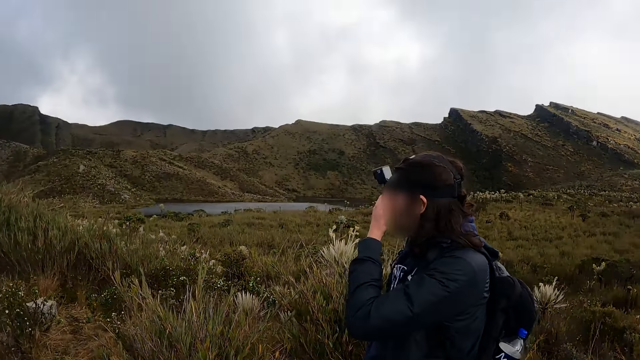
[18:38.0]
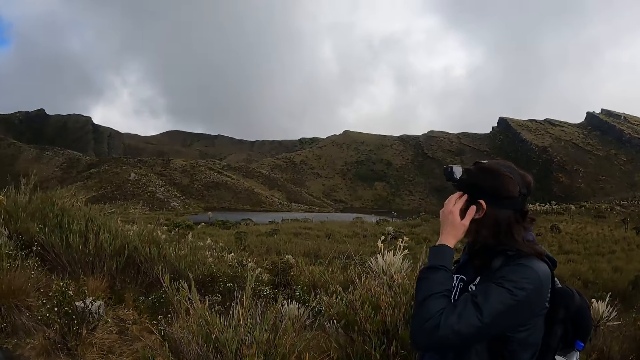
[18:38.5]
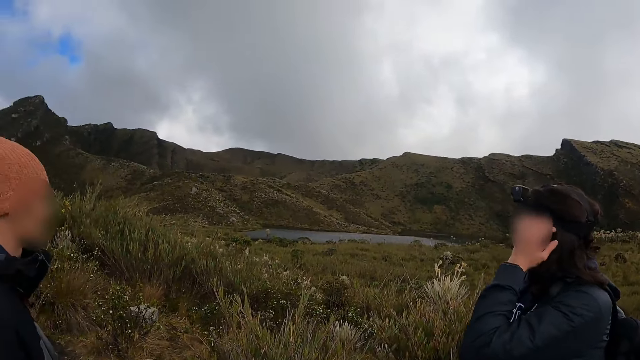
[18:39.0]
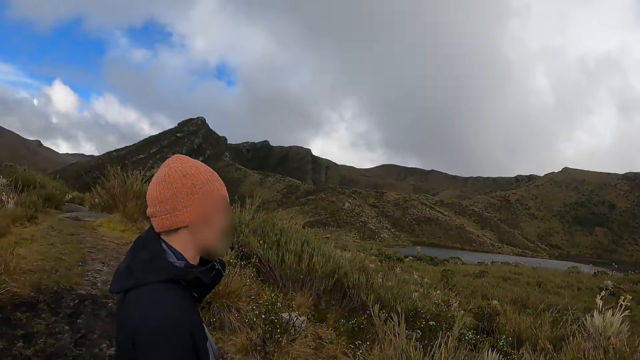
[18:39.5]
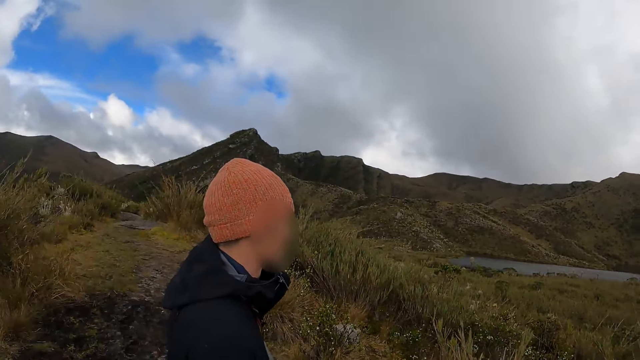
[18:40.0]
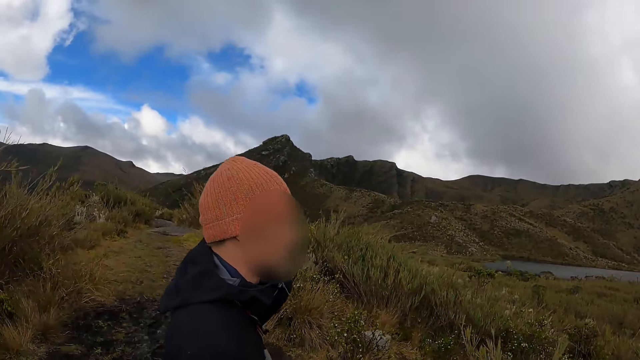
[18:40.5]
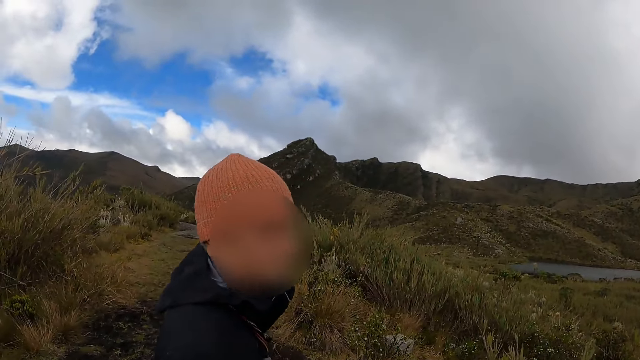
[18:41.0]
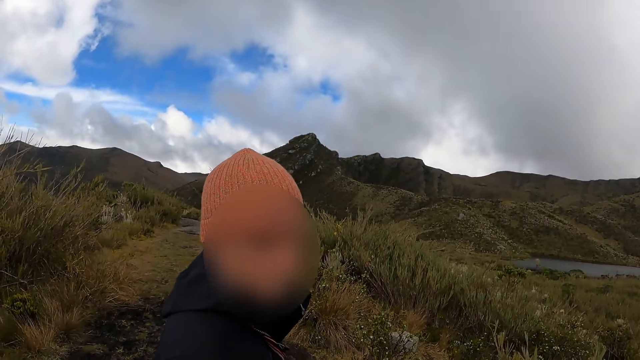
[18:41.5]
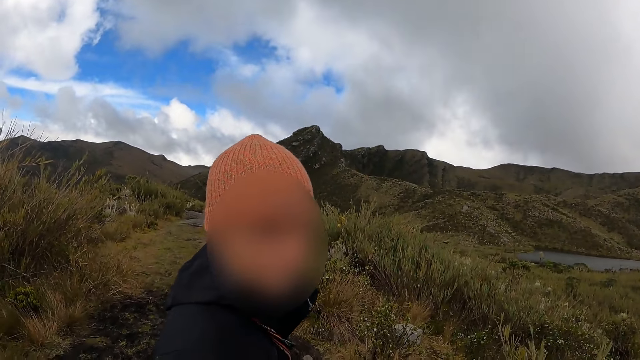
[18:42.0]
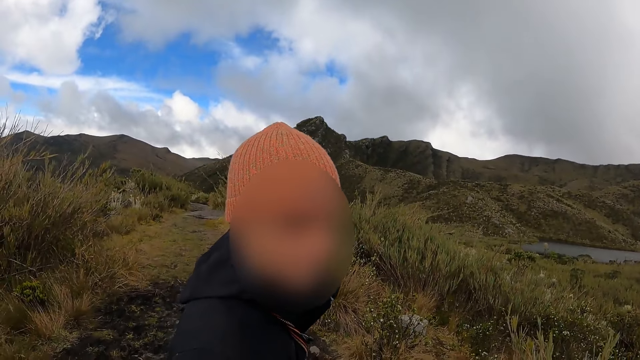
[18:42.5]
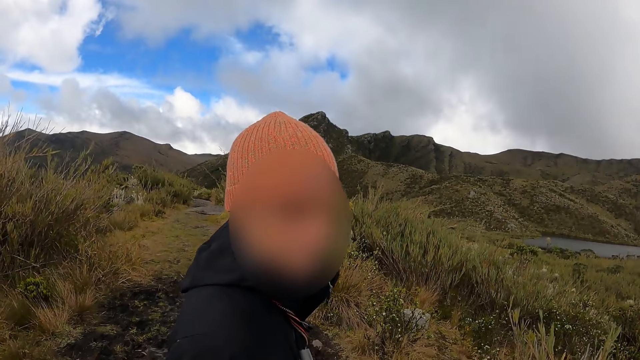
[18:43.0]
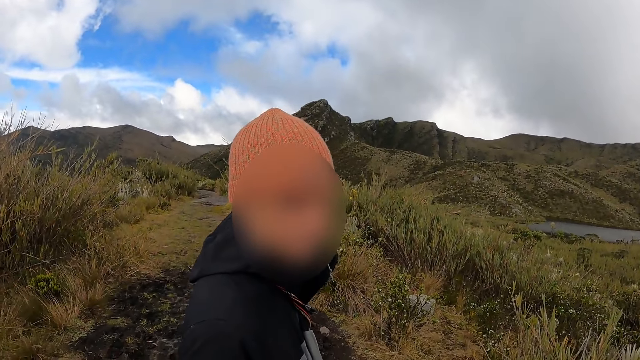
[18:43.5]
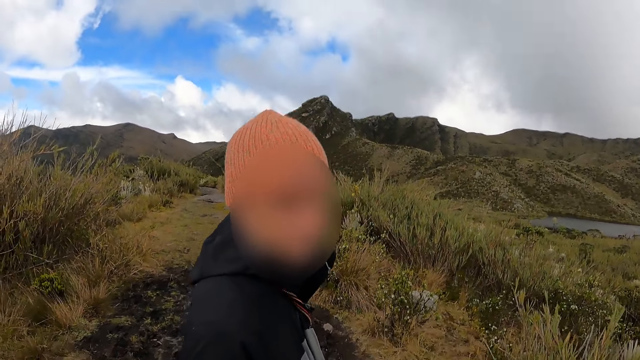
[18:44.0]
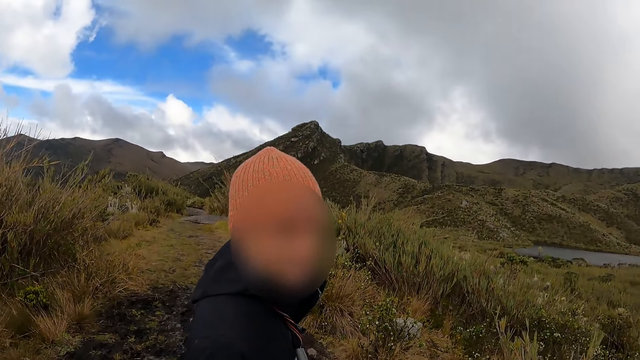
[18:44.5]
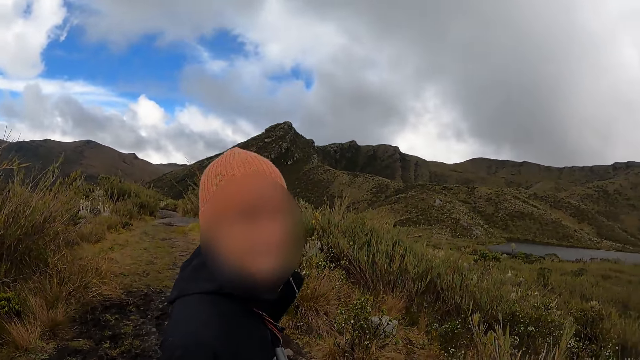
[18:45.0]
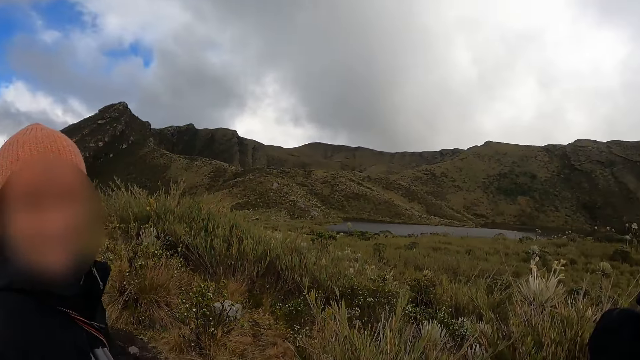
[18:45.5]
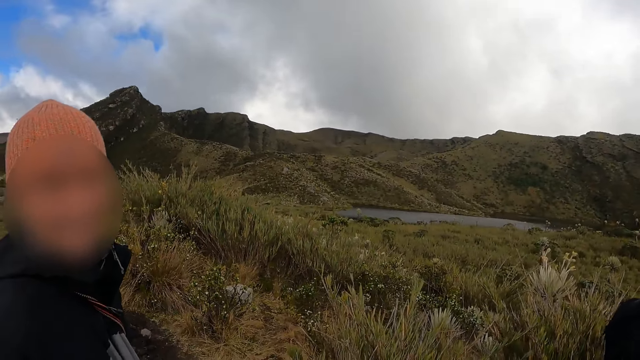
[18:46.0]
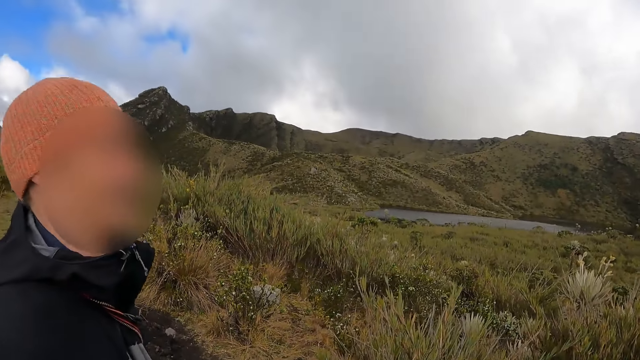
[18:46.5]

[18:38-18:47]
The camera wearer converses with the man.

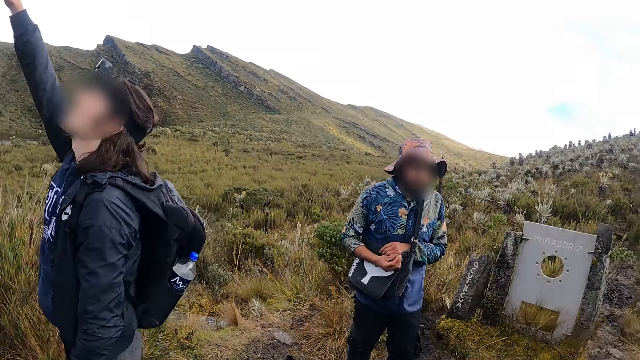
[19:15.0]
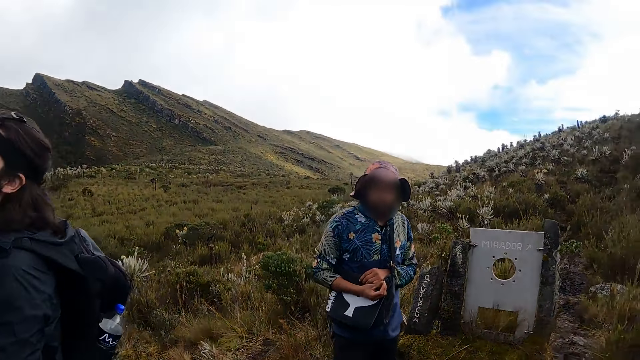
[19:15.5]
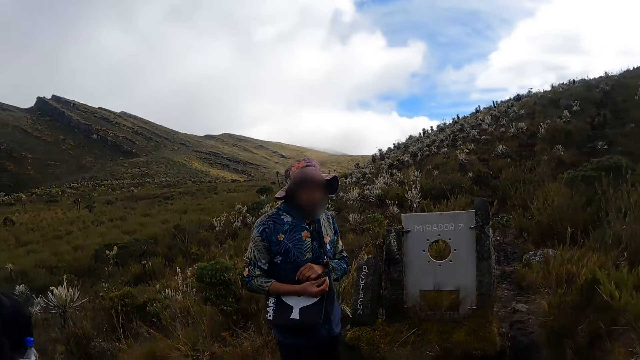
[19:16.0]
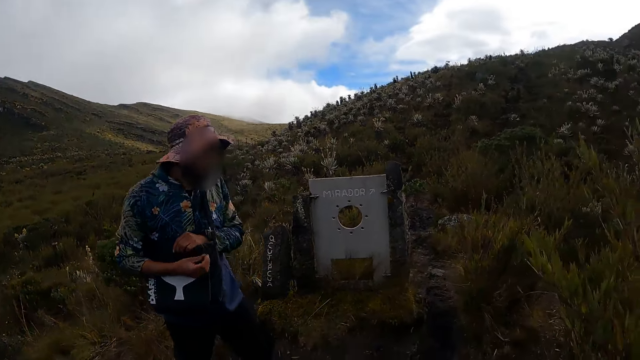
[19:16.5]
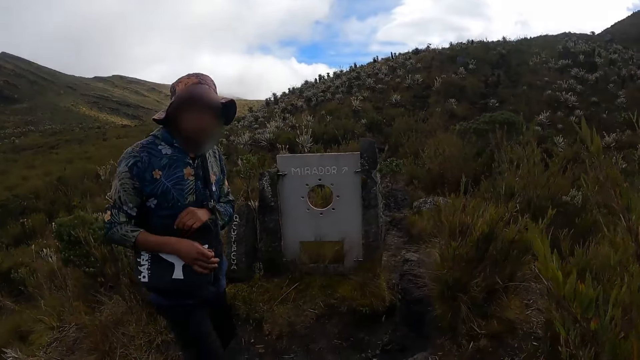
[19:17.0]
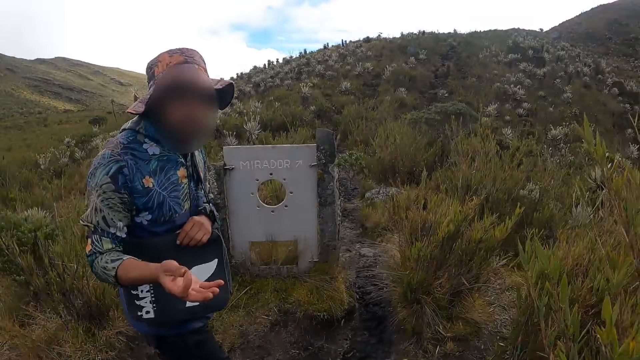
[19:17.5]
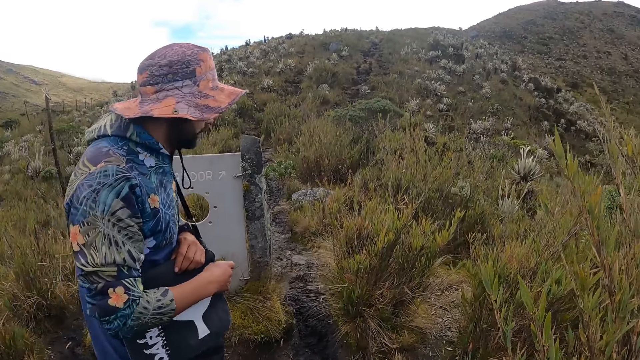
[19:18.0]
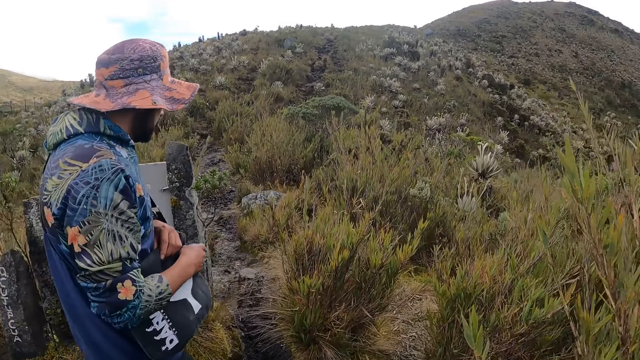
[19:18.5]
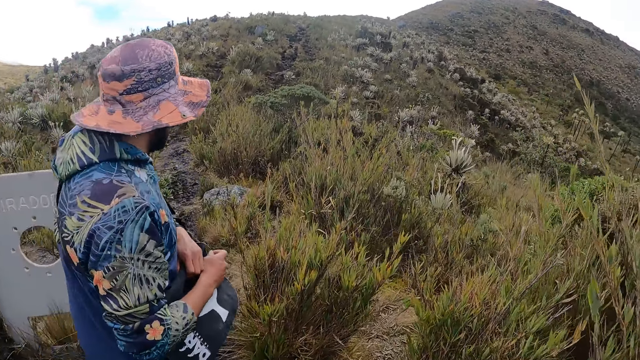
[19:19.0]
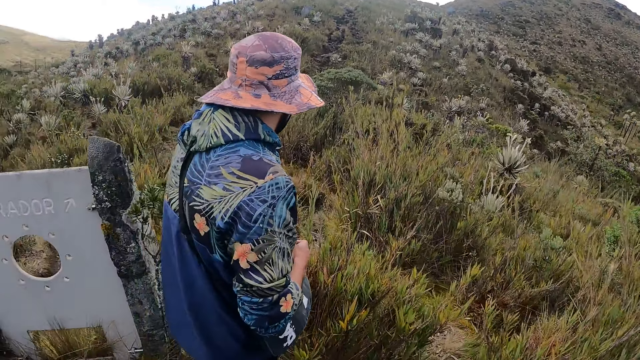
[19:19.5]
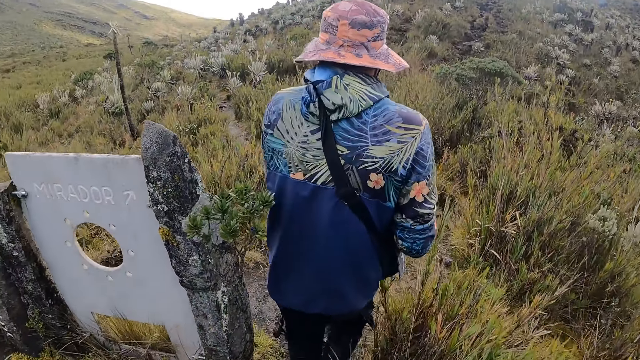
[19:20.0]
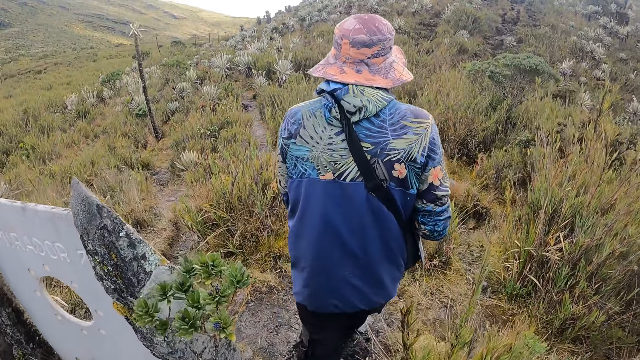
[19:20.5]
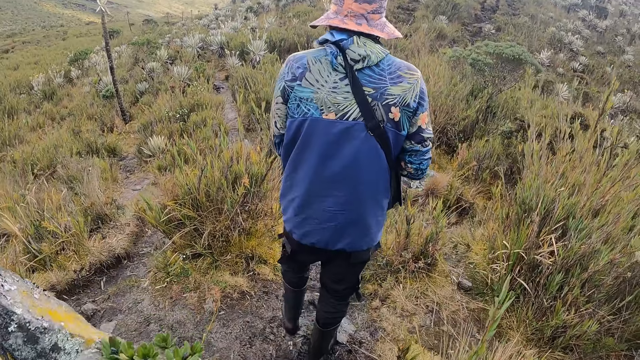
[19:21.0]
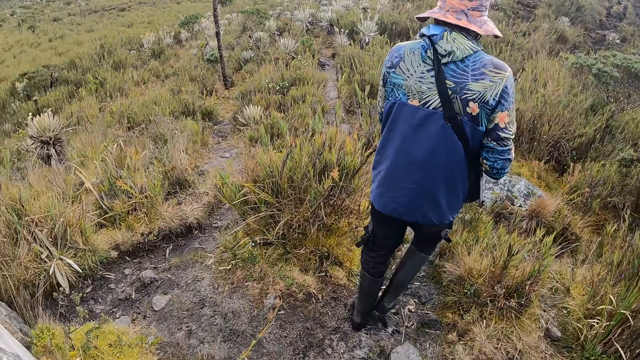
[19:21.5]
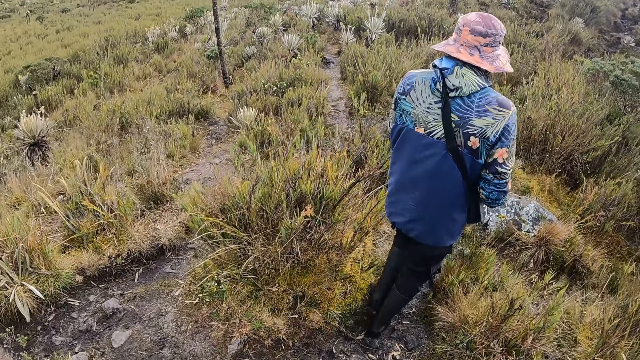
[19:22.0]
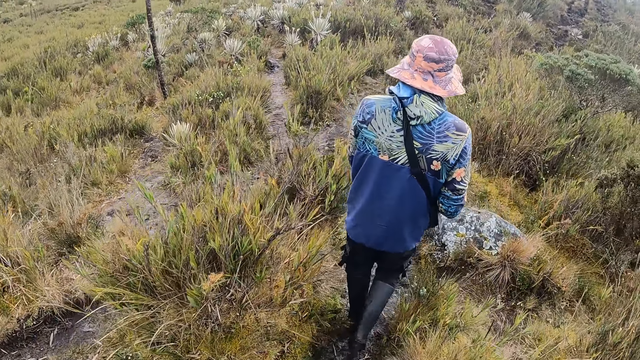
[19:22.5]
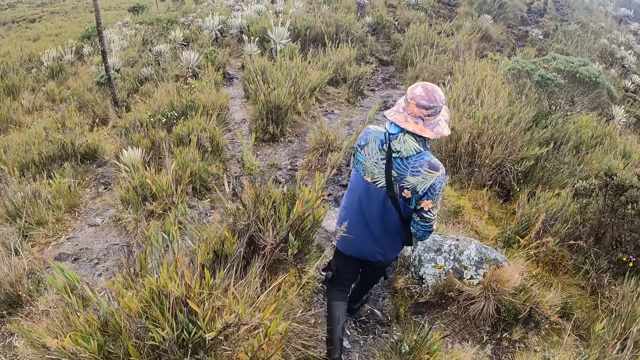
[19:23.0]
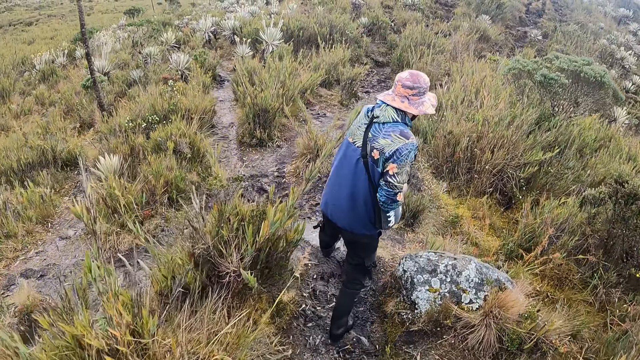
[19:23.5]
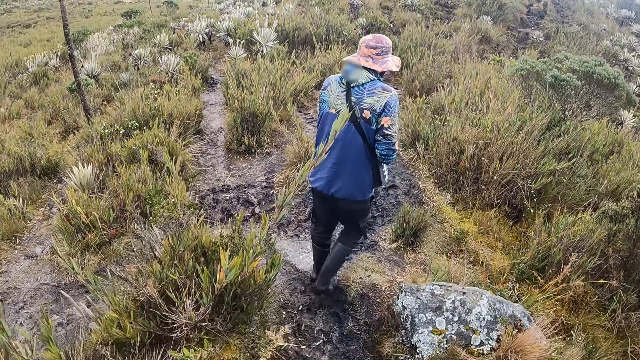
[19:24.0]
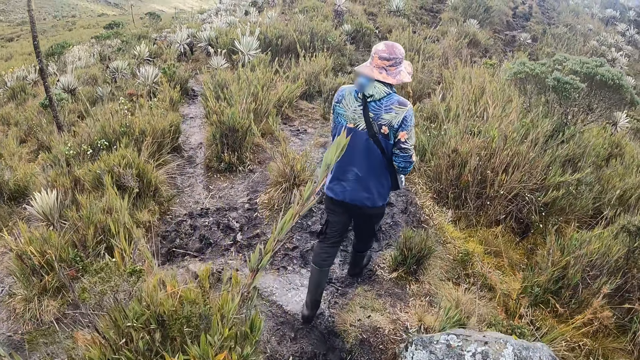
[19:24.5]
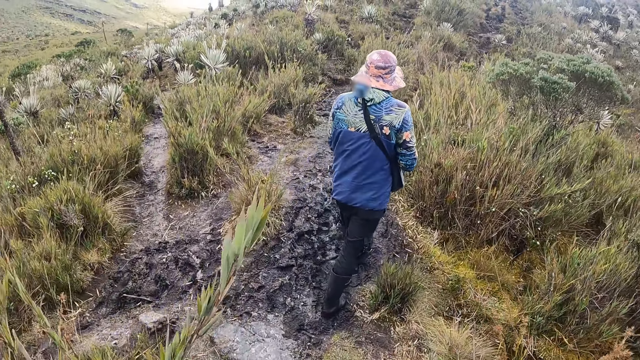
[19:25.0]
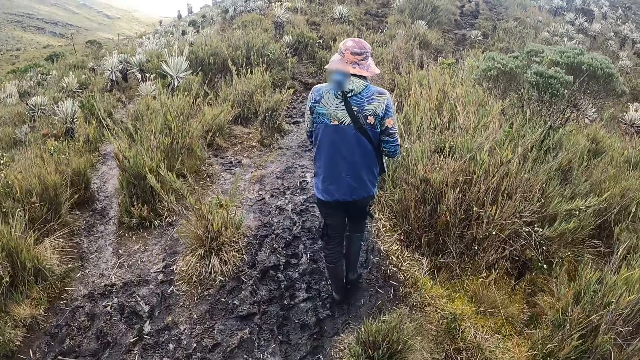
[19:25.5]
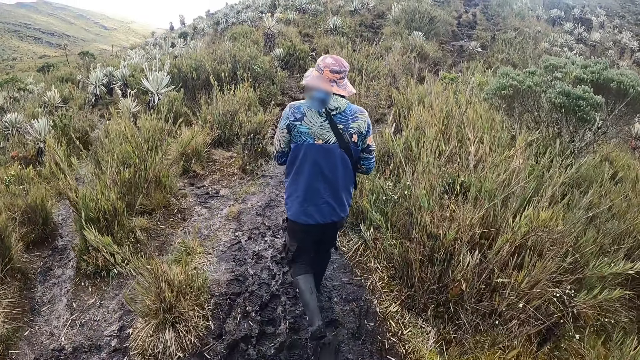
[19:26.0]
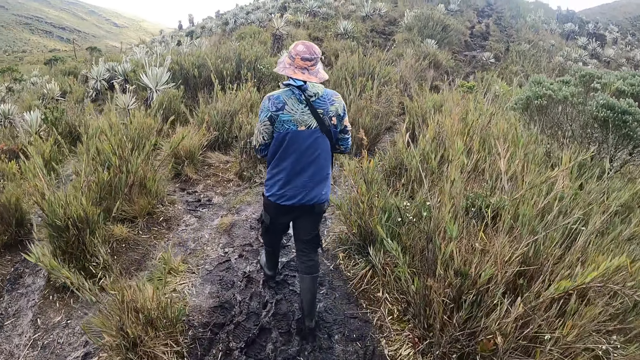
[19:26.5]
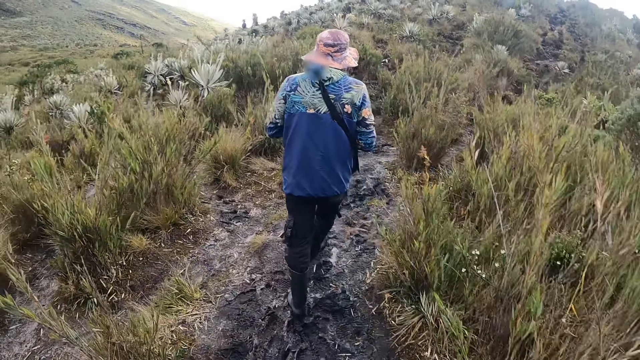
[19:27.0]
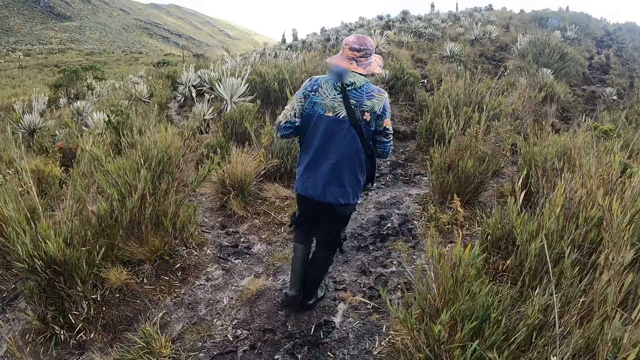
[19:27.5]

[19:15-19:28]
The camera wearer walks around the area. They converse with a man. The man does a hand movement and walks around the area. The camera wearer walks around the area.
